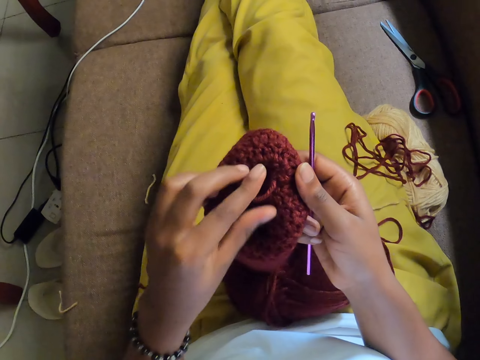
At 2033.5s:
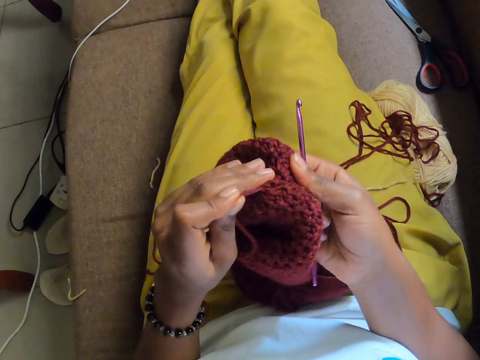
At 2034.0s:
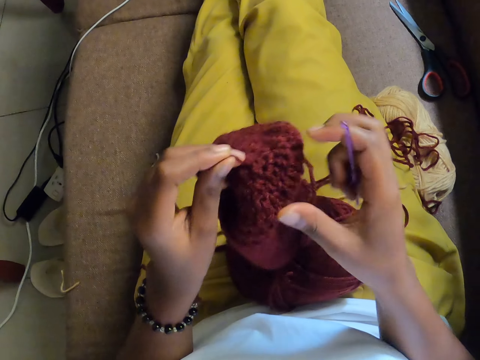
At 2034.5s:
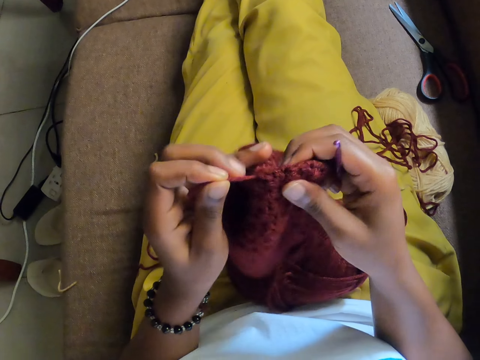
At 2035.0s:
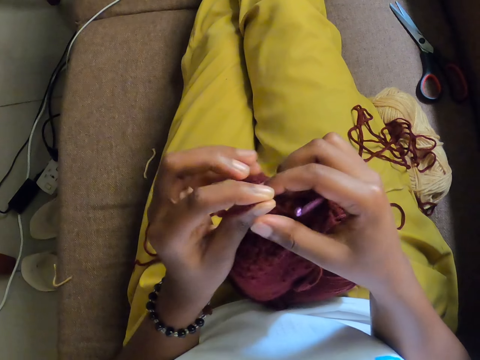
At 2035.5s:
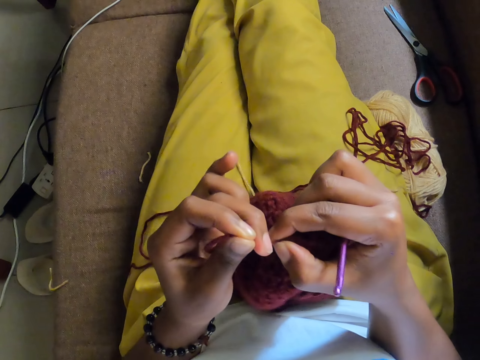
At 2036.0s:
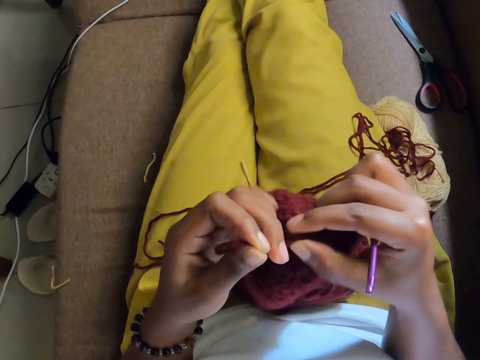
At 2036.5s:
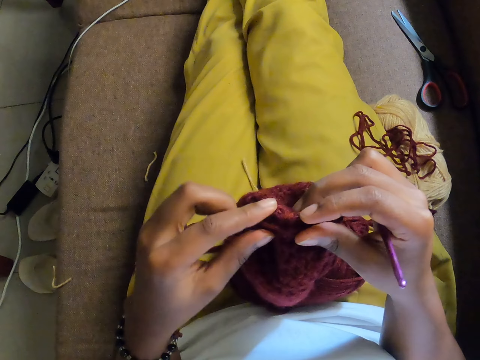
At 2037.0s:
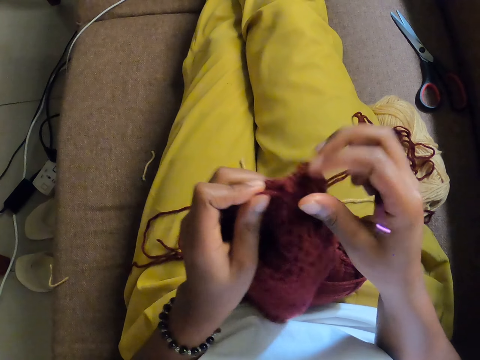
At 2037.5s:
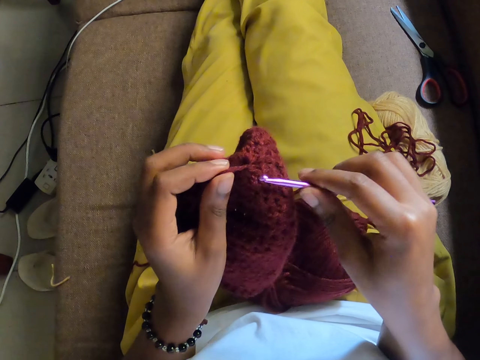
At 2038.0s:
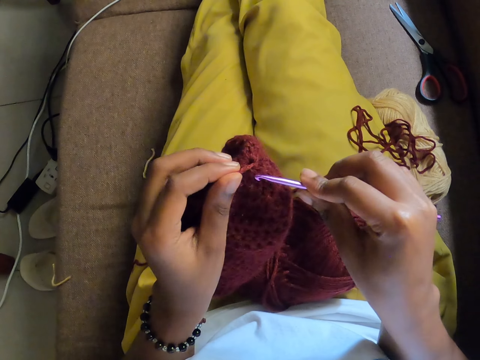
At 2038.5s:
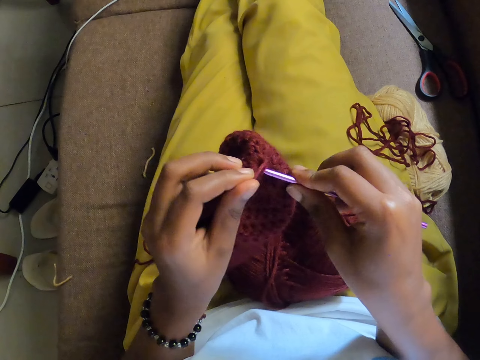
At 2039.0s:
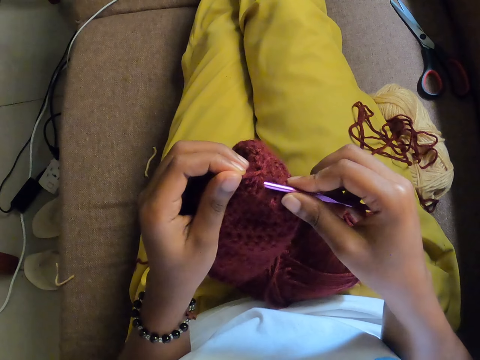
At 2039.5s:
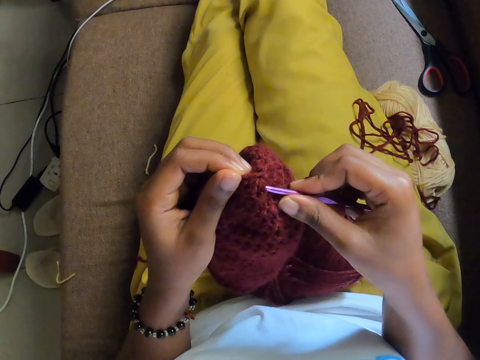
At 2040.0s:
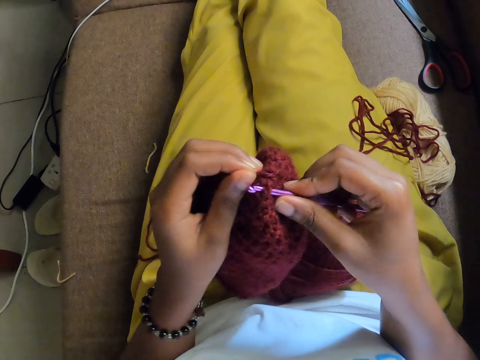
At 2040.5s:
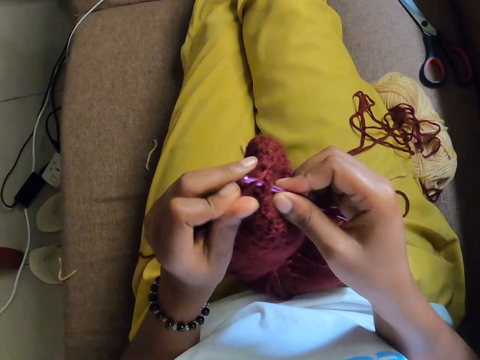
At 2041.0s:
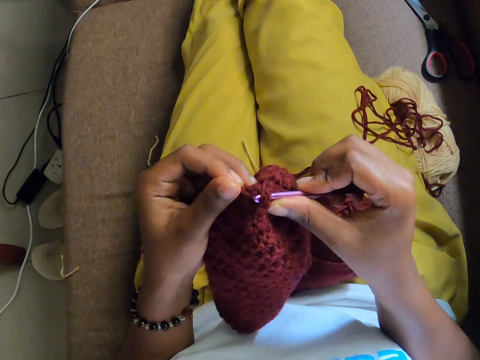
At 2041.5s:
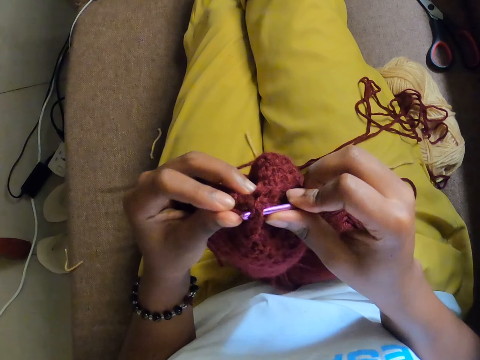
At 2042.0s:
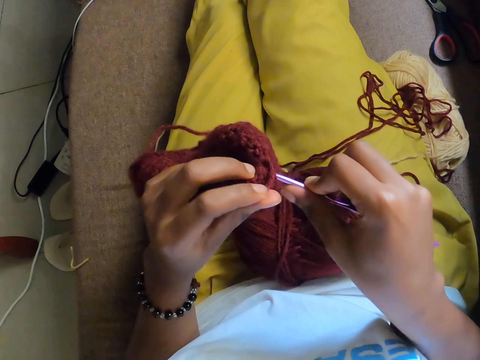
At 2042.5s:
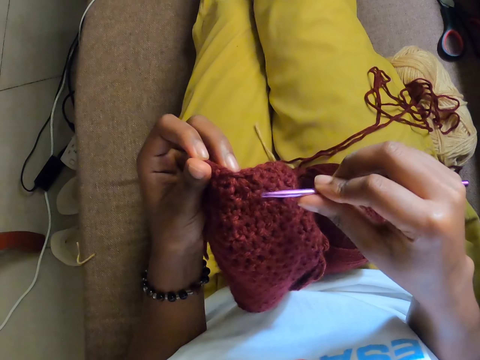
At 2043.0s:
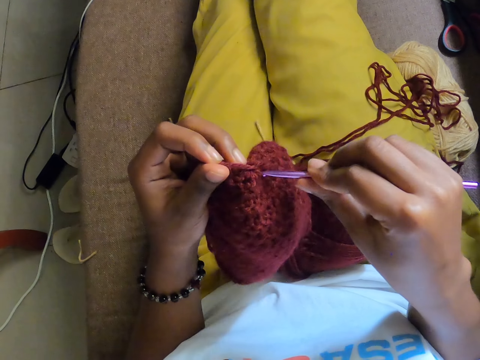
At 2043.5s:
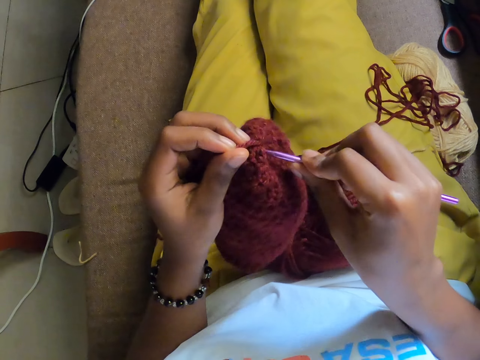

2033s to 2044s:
The camera wearer holds the sweater with her right hand. She pulls the yarn from the sweater with her left hand. She crochets the yarn with the crochet hook in her right hand. She inserts the sewing needle in the sweater. She sews the sweater. She removes the sewing needle from the sweater.

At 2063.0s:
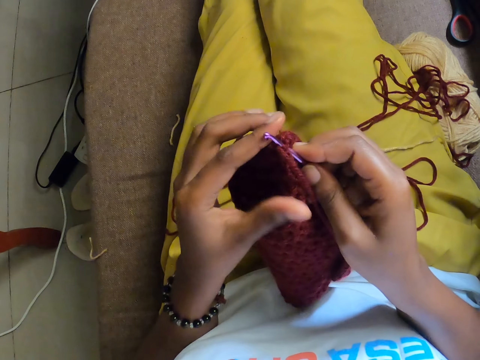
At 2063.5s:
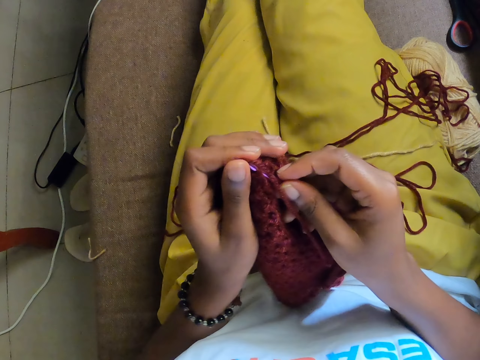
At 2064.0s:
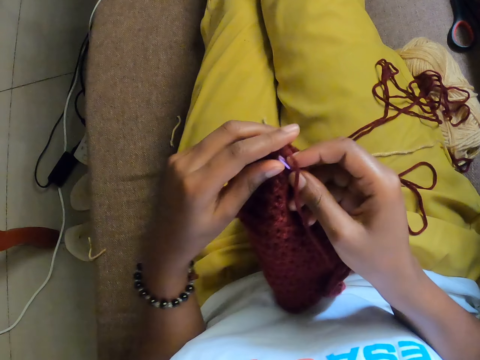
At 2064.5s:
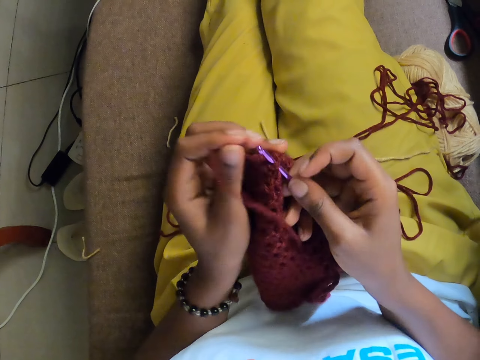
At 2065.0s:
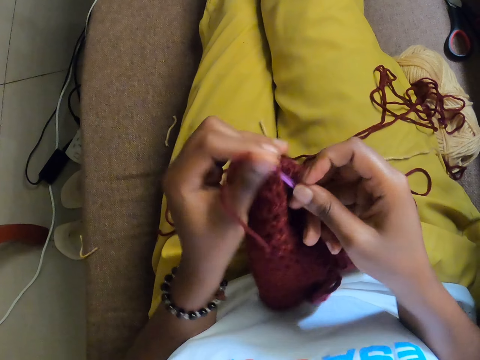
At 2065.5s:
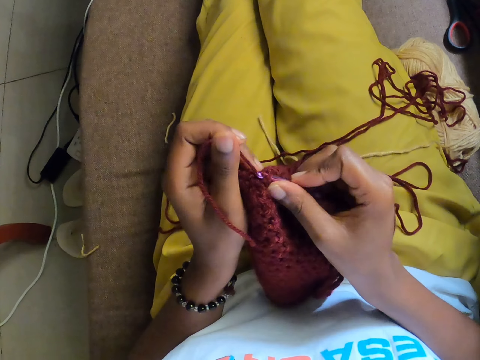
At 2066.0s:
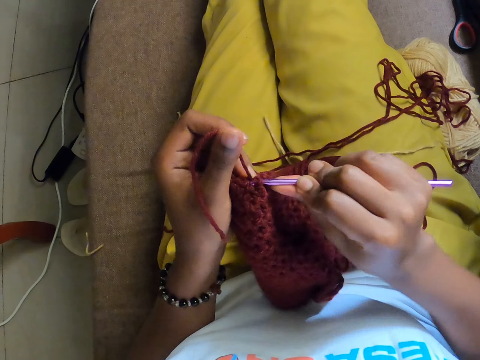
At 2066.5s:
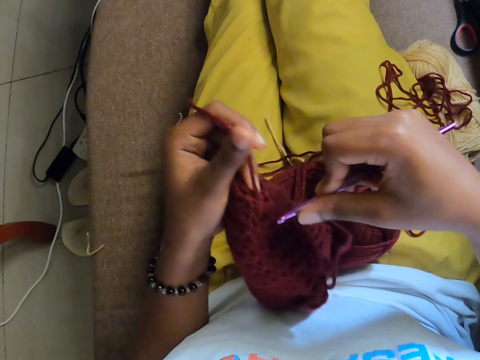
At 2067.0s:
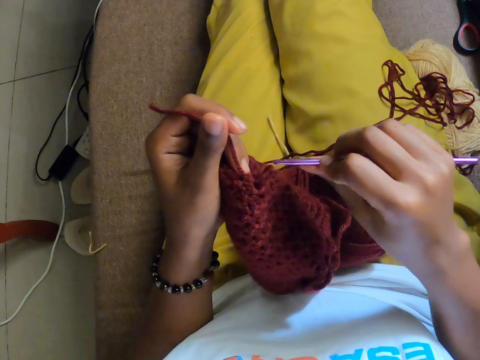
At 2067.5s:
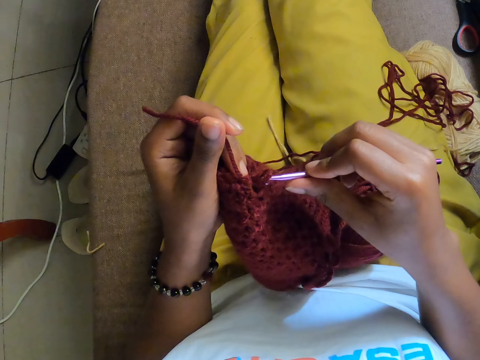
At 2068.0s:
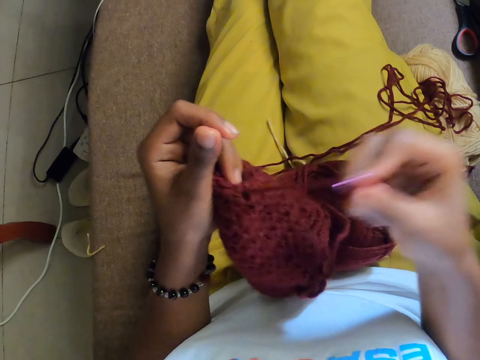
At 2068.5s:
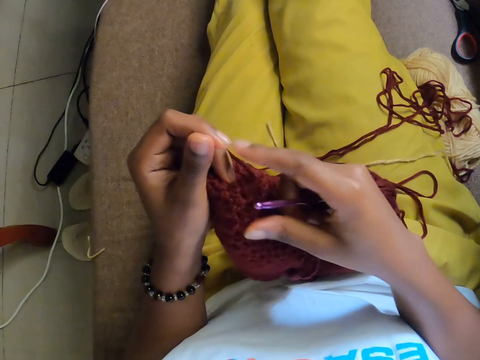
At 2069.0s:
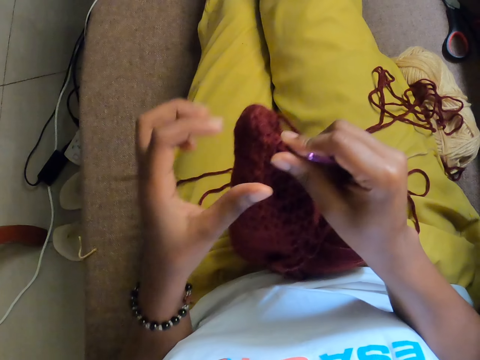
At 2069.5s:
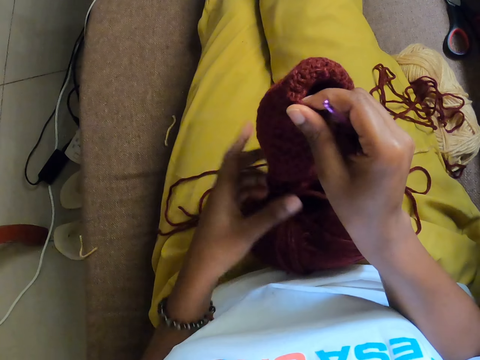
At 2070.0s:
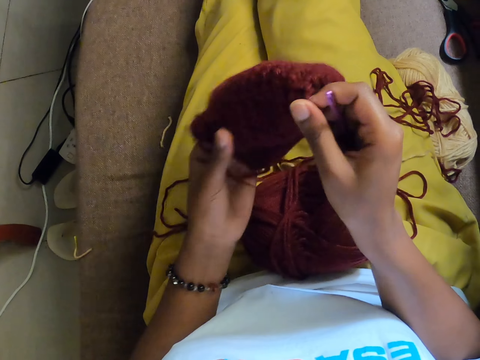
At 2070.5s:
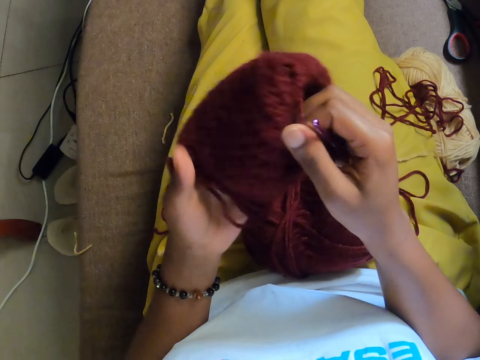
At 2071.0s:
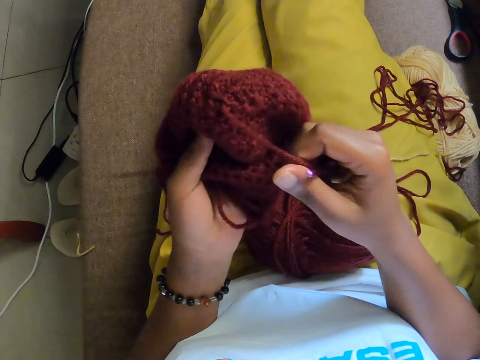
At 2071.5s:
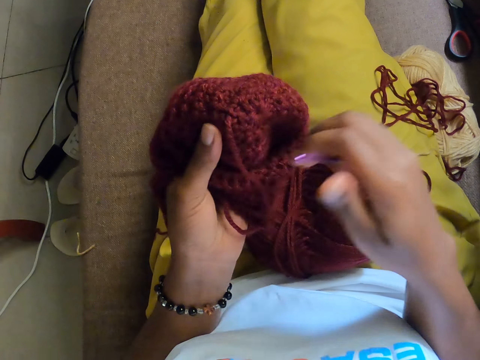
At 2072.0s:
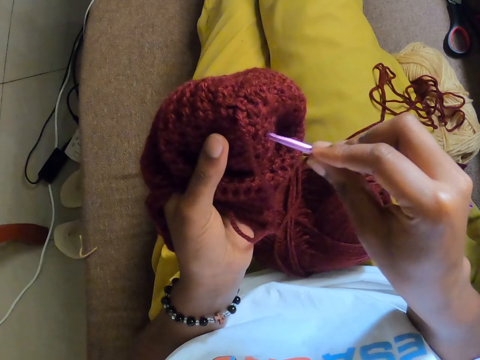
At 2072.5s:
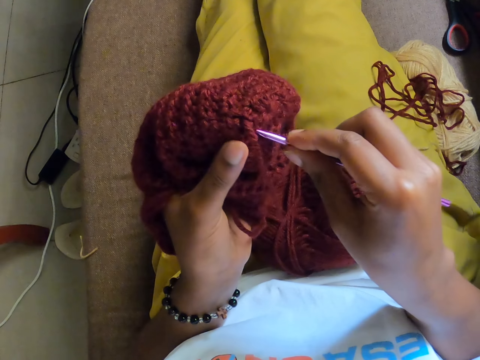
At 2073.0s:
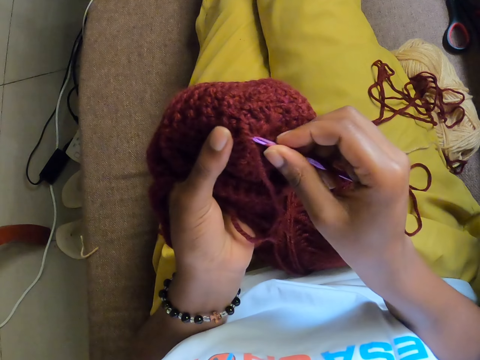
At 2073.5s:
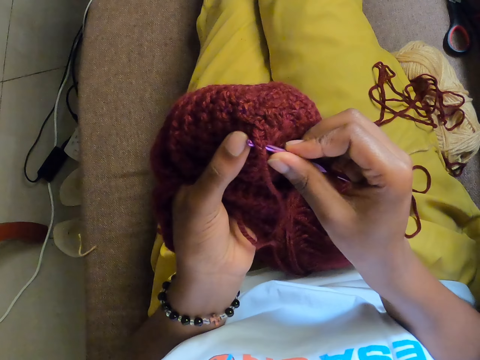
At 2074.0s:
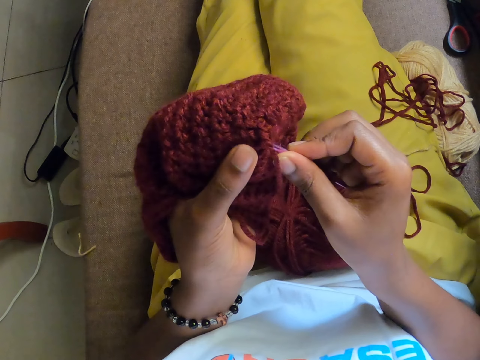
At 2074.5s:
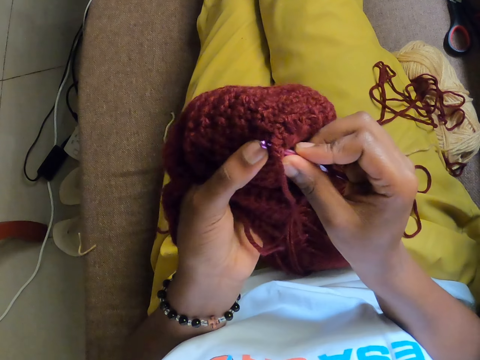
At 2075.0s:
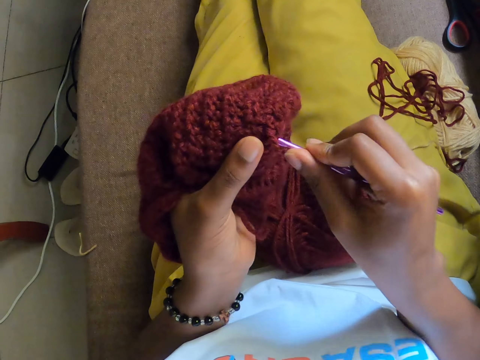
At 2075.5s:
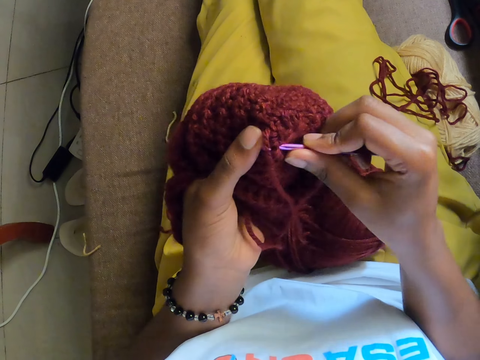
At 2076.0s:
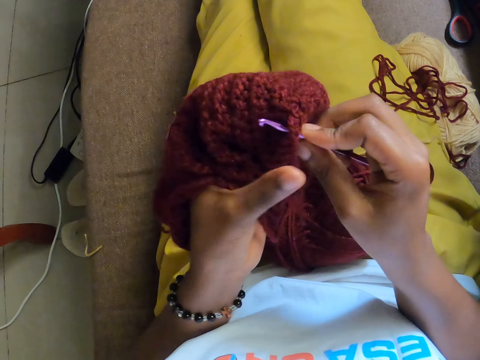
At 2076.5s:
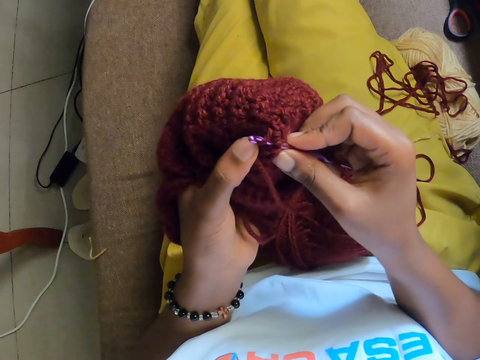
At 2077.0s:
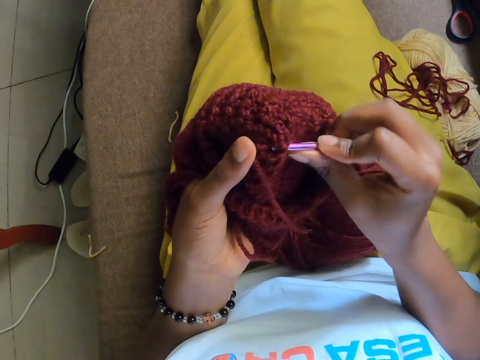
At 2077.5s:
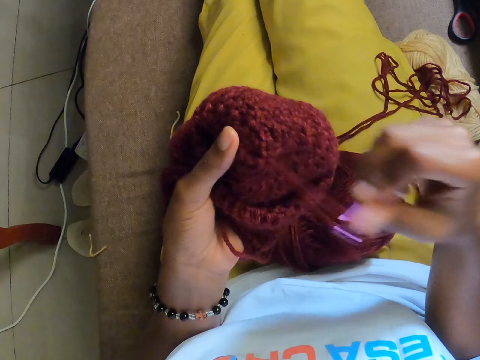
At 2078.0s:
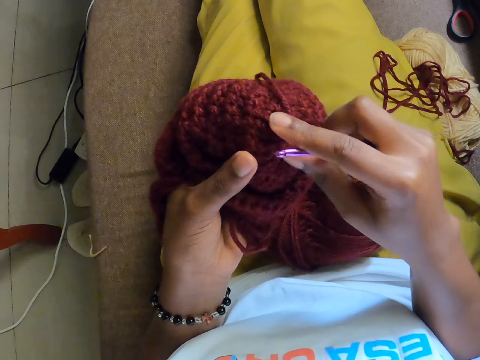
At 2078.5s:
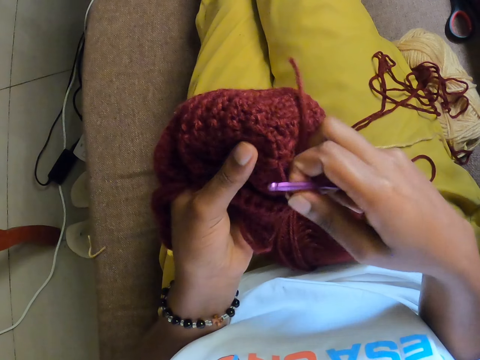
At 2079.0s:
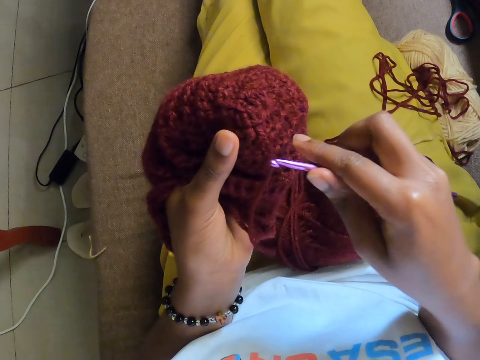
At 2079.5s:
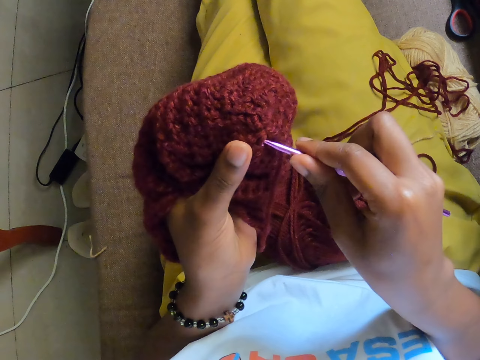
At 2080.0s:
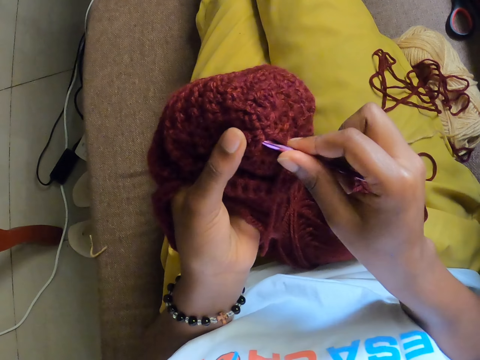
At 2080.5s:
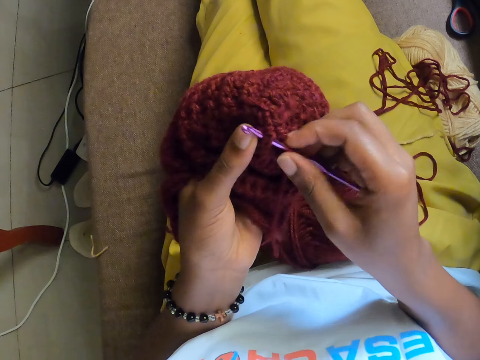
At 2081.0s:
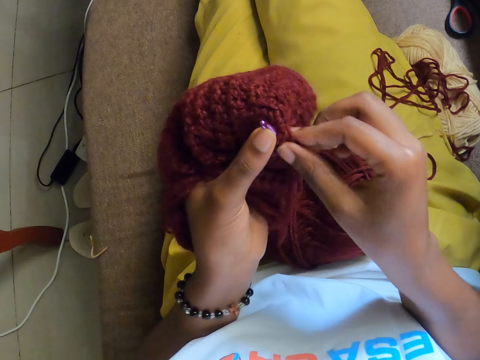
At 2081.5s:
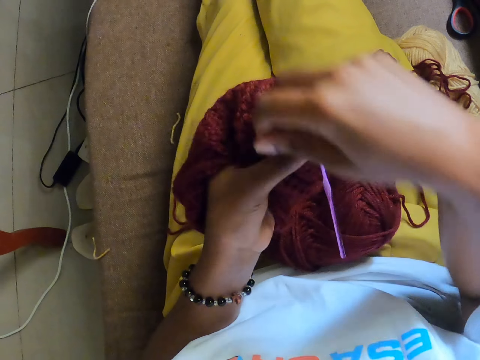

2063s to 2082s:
The camera wearer puts the yarn around the sewing needle. They sew the sweater. They turn the yarn around in the sewing needle. They remove the needle from the sweater. They hold the sweater with both hands. They adjust the sweater. They insert the sewing needle in the sweater. They sew the sweater. They remove the needle from the sweater. They pull yarn with the right hand.
